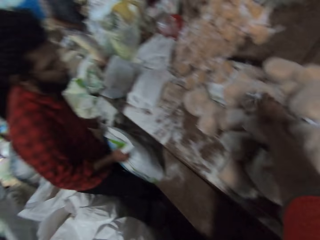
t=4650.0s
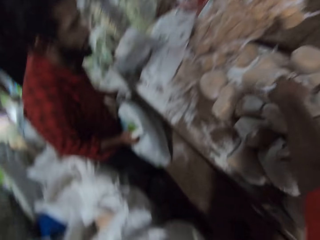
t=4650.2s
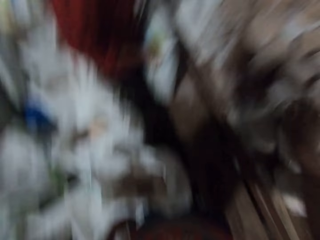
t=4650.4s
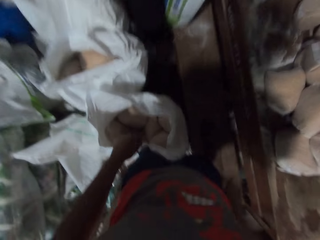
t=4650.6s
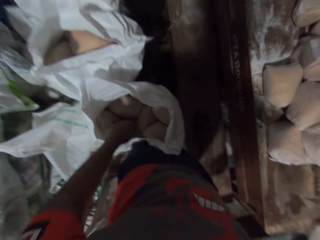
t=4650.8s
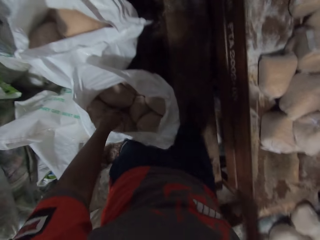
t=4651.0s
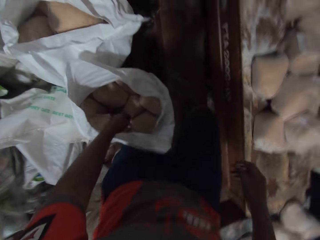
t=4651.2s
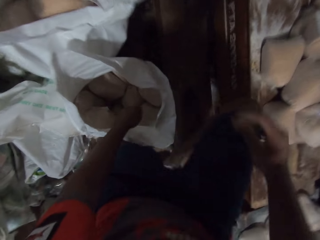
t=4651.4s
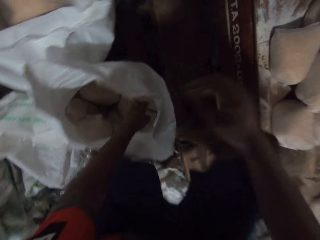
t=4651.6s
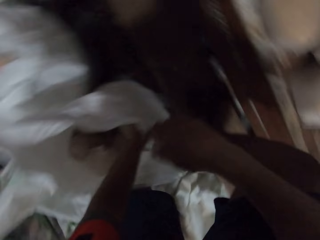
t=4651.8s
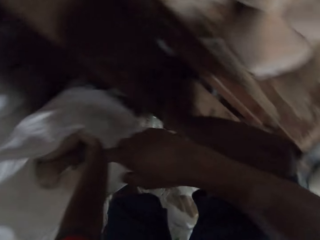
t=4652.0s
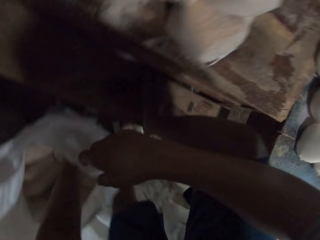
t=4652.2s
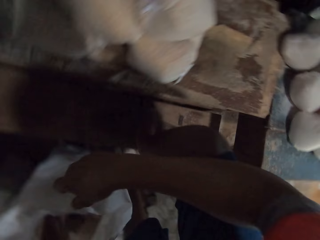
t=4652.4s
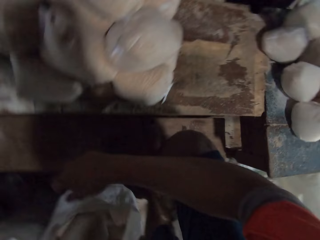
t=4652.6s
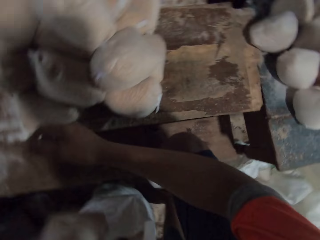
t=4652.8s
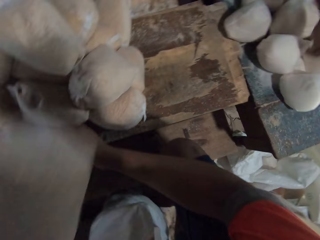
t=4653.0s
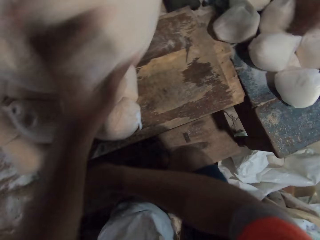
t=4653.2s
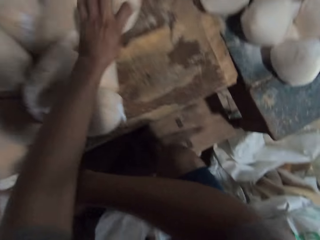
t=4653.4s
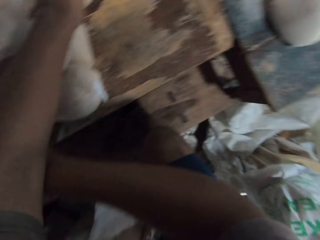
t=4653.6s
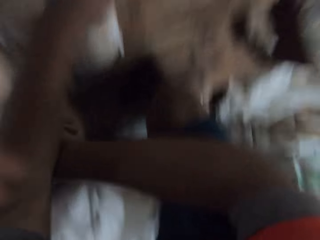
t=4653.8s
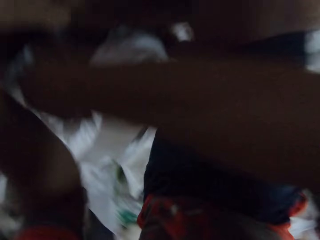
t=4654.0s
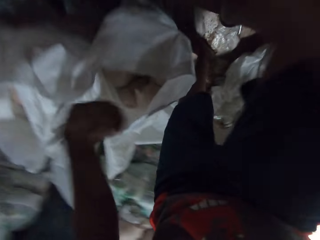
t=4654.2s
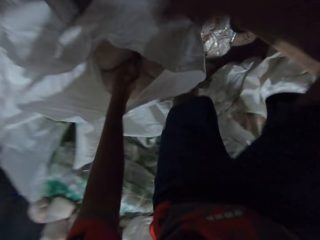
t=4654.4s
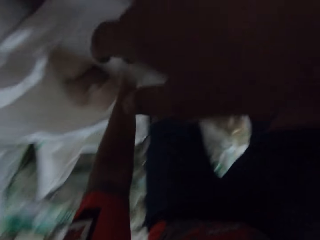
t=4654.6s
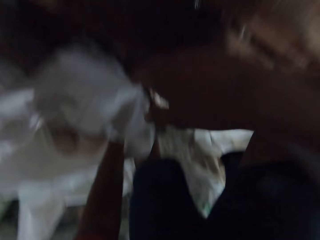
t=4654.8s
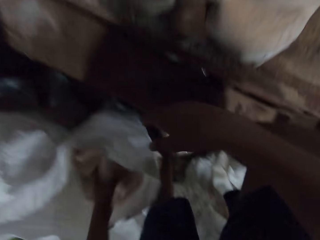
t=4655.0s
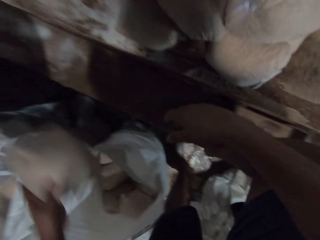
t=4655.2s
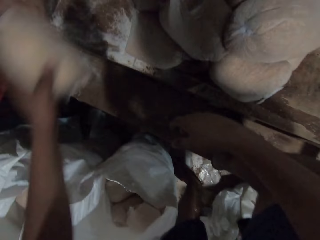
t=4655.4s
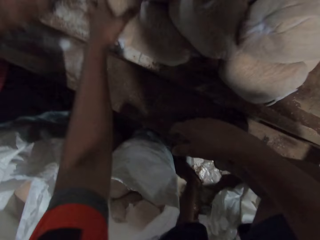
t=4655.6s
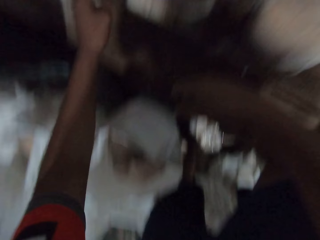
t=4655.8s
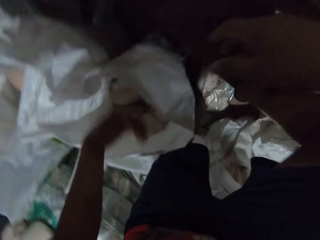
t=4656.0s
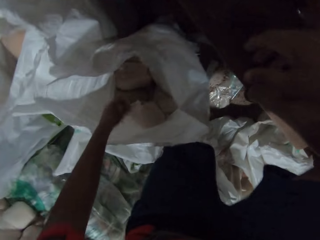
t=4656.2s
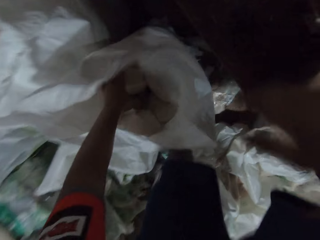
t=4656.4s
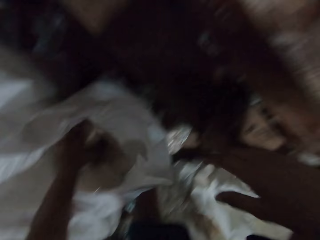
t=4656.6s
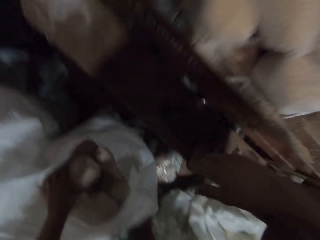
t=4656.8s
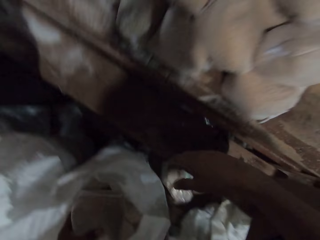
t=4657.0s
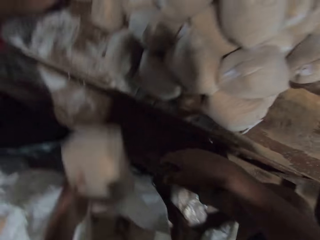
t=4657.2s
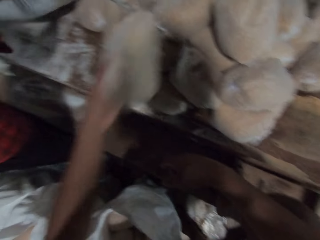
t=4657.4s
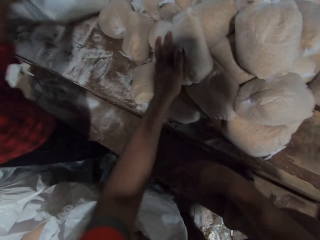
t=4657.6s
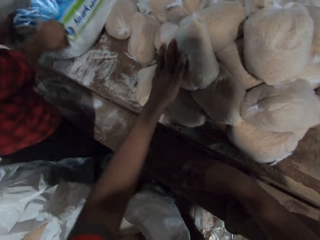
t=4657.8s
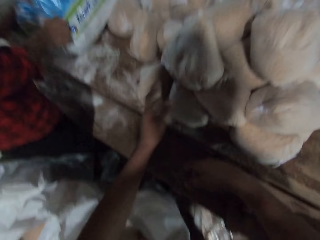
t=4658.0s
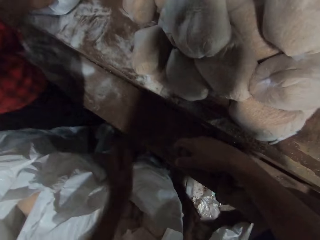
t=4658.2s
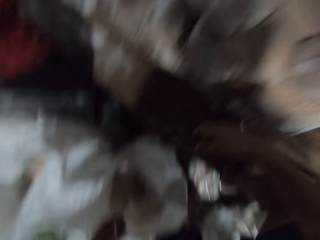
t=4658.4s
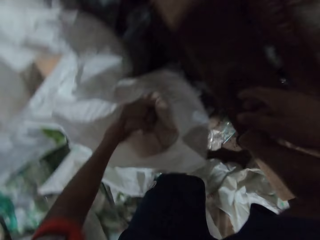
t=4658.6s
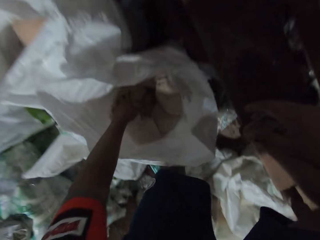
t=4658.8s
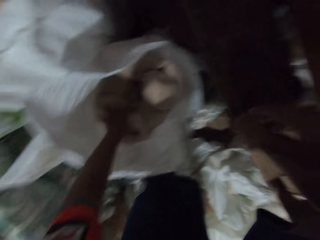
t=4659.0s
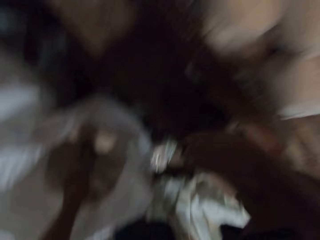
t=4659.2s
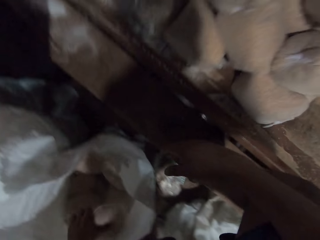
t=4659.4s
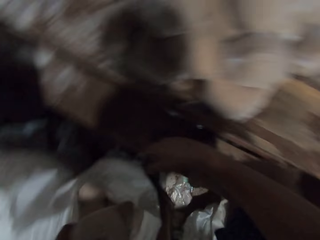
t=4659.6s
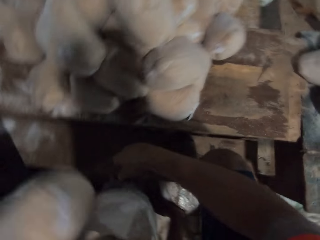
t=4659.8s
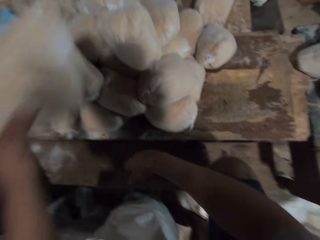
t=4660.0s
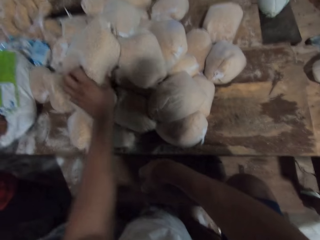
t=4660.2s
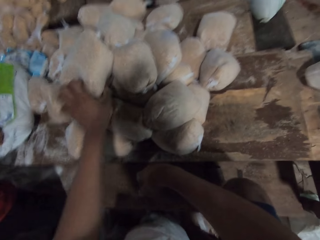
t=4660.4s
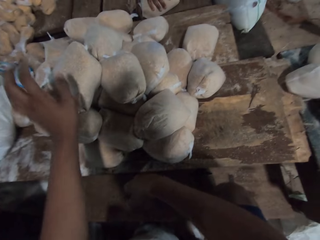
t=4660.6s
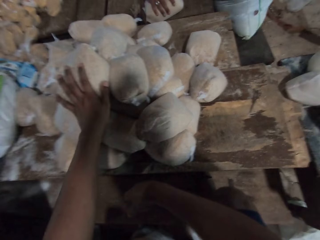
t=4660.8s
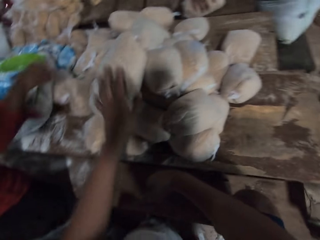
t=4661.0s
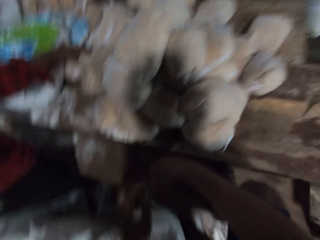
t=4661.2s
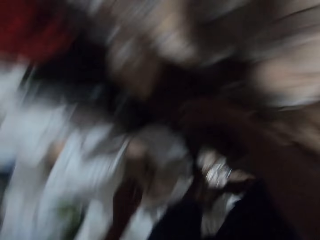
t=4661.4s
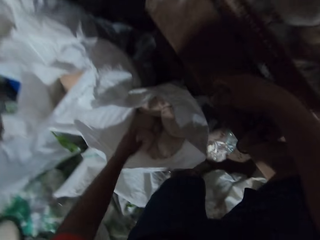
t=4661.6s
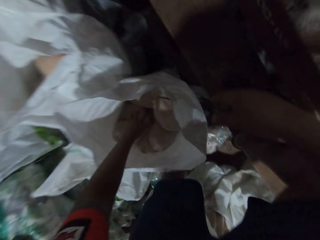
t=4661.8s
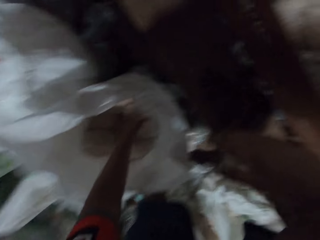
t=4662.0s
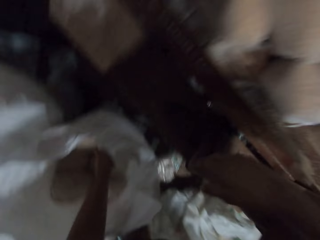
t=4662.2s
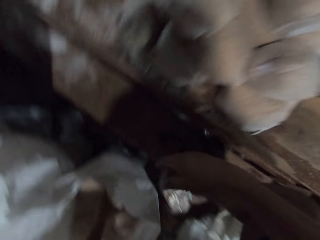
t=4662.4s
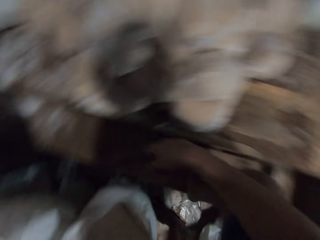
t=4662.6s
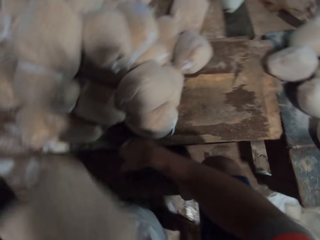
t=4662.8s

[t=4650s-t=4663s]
The camera wearer drops the wrap of wheat on the table with his right hand. He picks a wrap of wheat from the sack on the floor with his left hand. He drops the wrap of wheat on the table with his left hand. He picks a wrap of wheat from the sack on the floor with his left hand. He drops the wrap of wheat on the table with his left hand. He picks a wrap of wheat from the sack on the floor with his left hand. He drops the wrap of wheat on the table with his left hand. He picks a wrap of wheat from the sack on the floor with his left hand. He drops the wrap of wheat on the table with his left hand. He hits the wrap of wheat on the table with his left hand. A man touches a wrap of wheat on the table with his left hand. The camera wearer picks a wrap of wheat from the sack on the floor with his left hand.

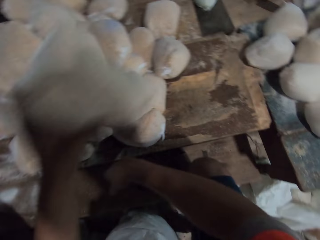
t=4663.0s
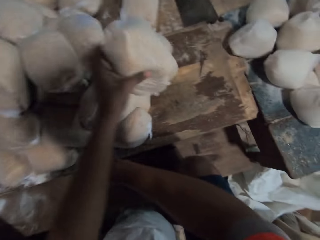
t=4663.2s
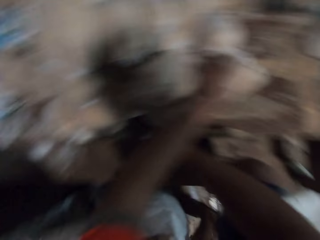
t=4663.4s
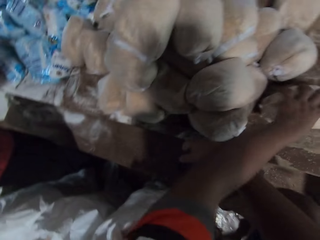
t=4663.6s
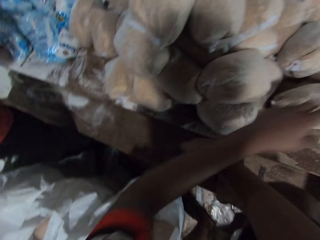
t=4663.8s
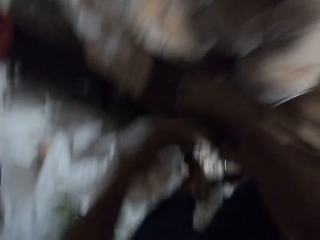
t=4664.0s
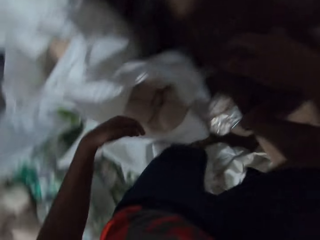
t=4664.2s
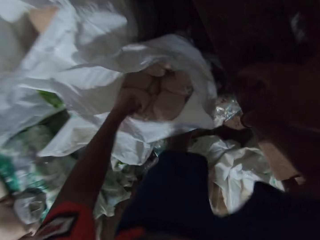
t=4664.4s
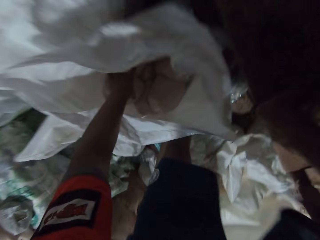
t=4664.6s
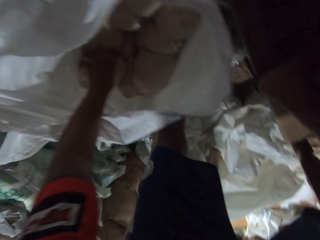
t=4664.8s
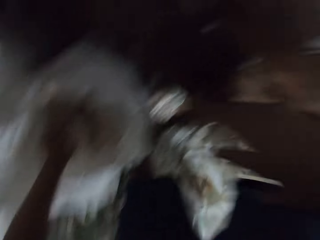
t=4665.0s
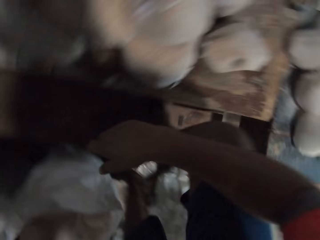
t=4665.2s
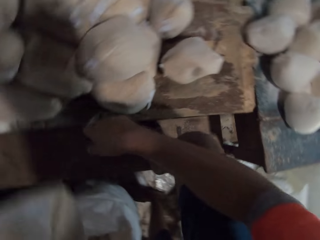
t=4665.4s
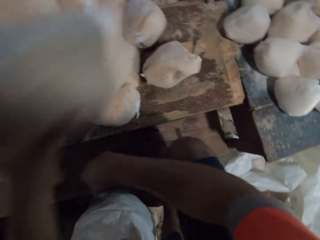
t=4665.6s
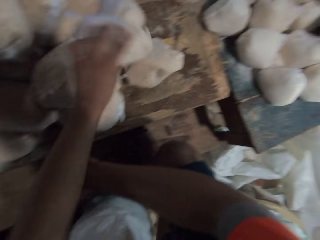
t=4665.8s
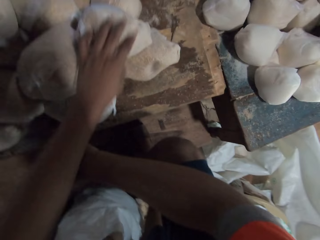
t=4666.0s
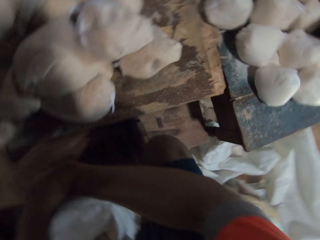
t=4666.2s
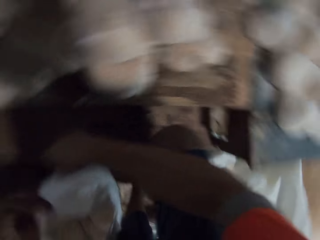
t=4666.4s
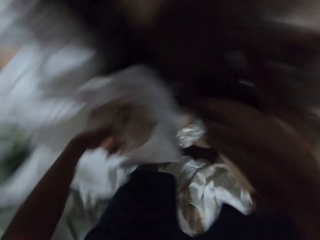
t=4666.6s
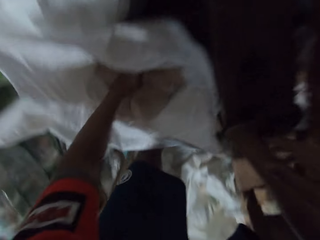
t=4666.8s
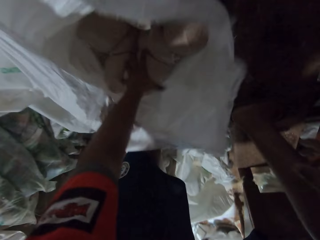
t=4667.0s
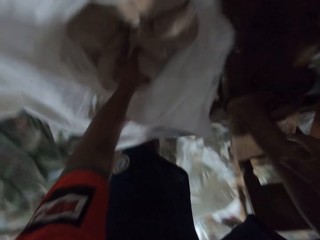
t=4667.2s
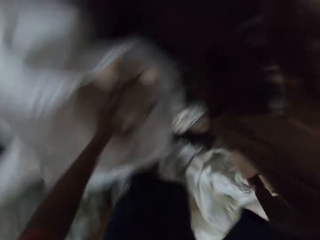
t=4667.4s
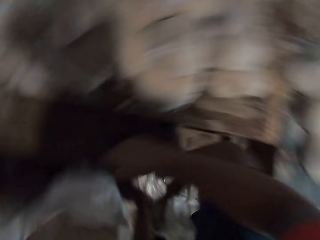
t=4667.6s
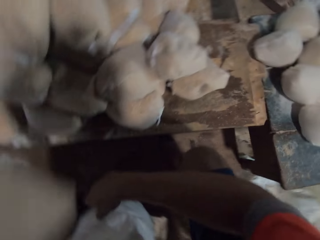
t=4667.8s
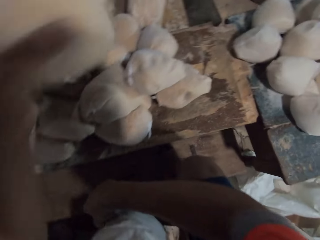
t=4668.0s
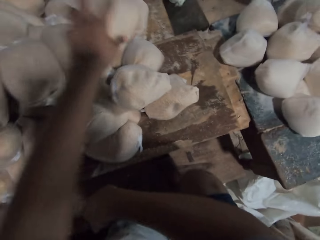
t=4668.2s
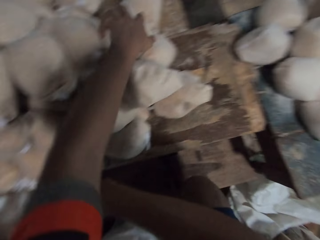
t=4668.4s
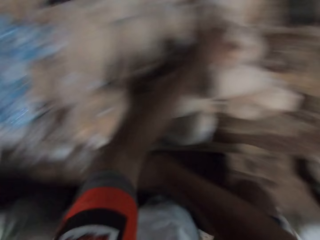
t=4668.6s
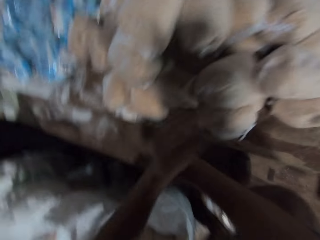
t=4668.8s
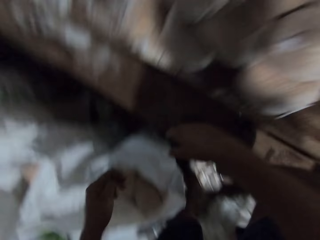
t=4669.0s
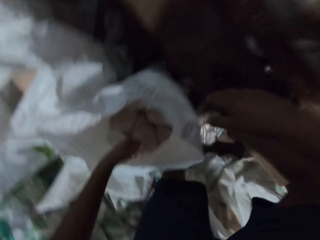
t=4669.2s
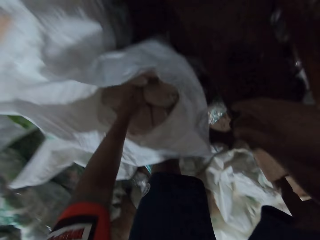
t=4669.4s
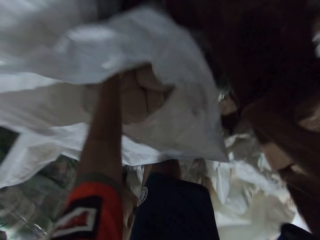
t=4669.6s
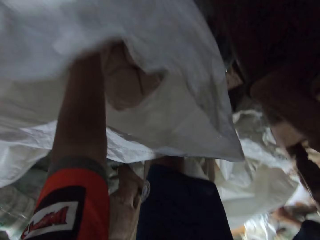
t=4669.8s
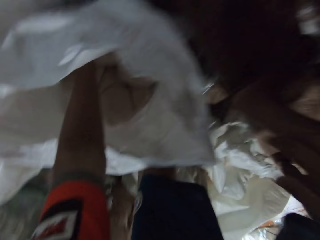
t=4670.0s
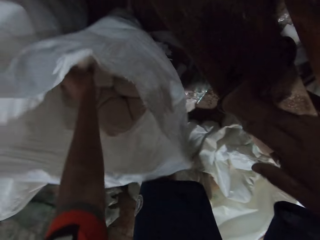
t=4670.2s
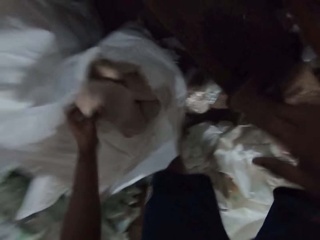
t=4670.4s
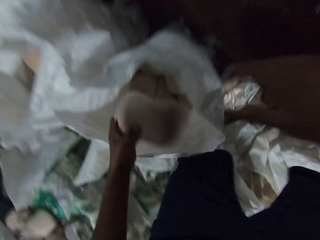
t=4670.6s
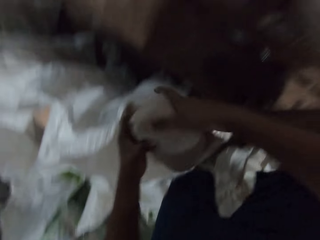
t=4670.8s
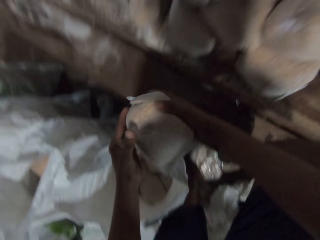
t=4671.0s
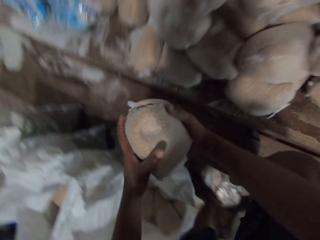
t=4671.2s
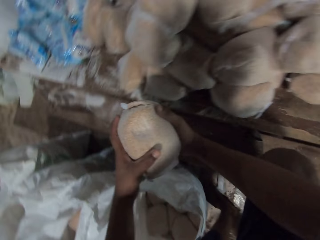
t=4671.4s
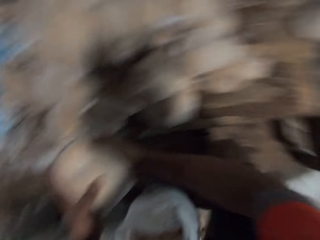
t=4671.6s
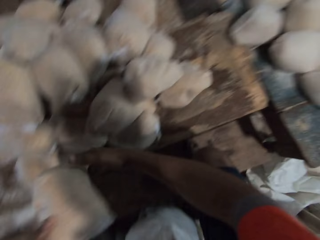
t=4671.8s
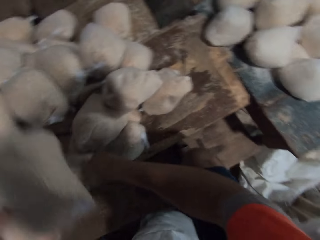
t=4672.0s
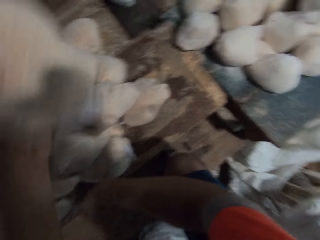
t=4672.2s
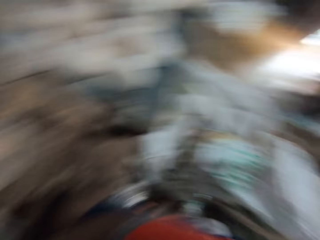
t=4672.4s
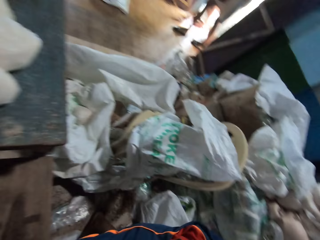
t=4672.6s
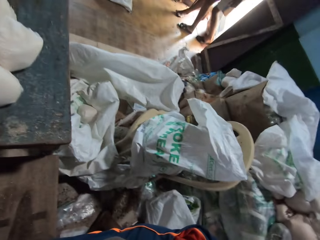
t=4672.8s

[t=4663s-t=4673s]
The camera wearer drops the wrap of wheat on the table with his left hand. He picks a wrap of wheat from the sack on the floor with his left hand. He drops the wrap of wheat on the table with his left hand. He picks a wrap of wheat from the sack on the floor with his left hand. He drops the wrap of wheat on the table with his left hand. He picks a wrap of wheat from the sack on the floor with his left hand. He holds the wrap of wheat with both hands.
